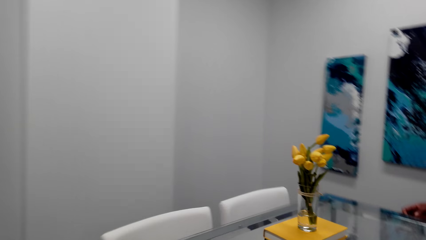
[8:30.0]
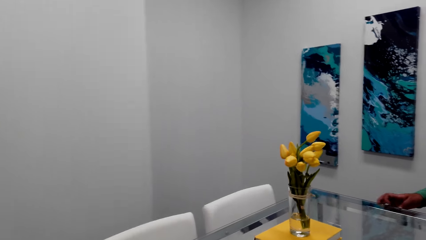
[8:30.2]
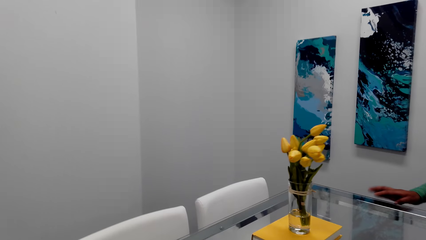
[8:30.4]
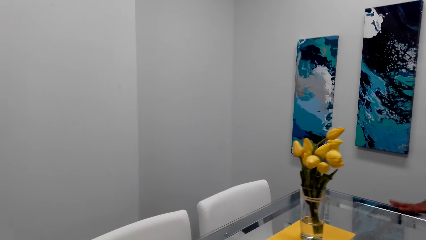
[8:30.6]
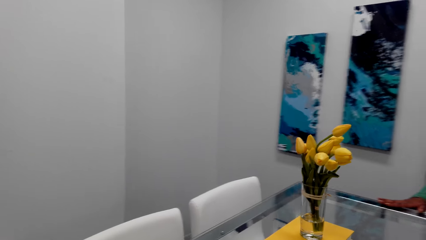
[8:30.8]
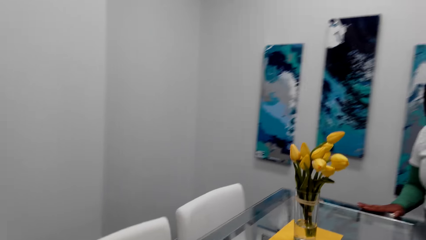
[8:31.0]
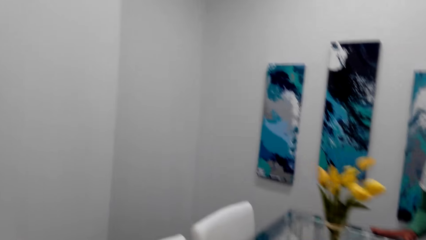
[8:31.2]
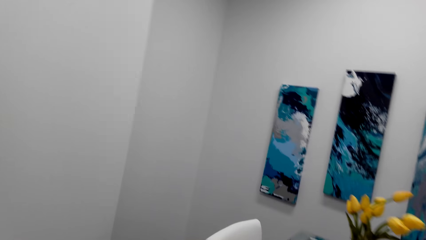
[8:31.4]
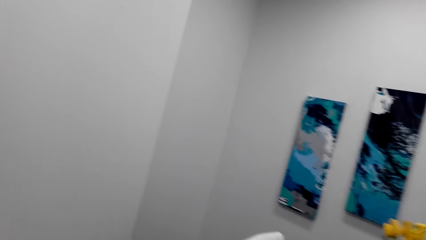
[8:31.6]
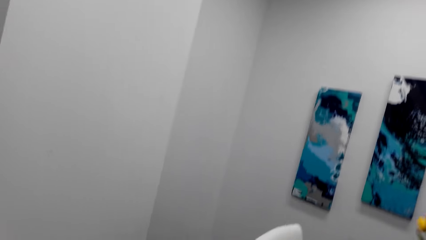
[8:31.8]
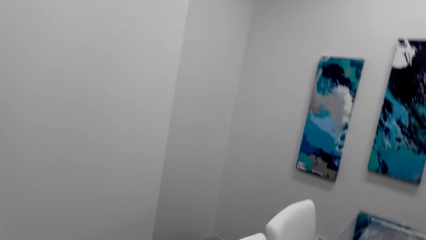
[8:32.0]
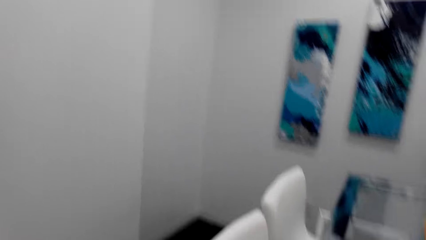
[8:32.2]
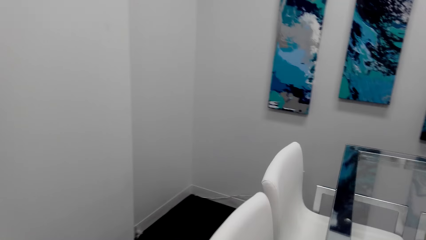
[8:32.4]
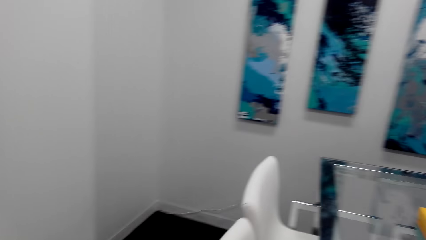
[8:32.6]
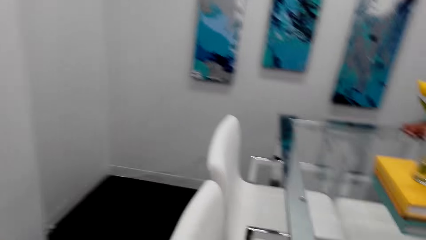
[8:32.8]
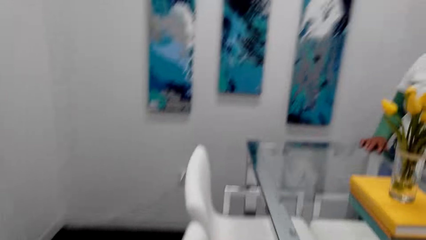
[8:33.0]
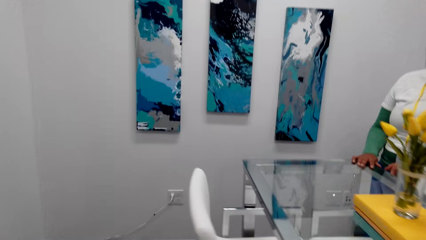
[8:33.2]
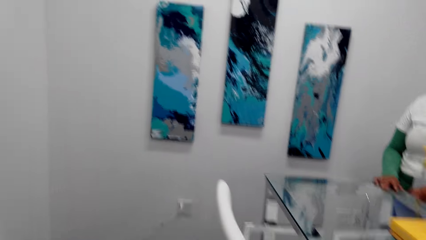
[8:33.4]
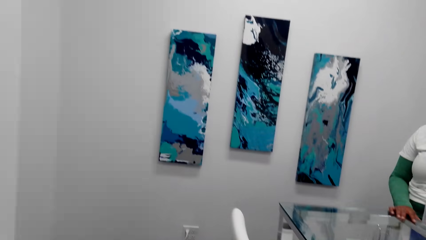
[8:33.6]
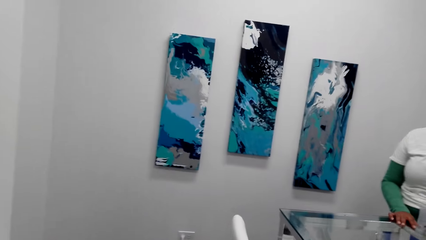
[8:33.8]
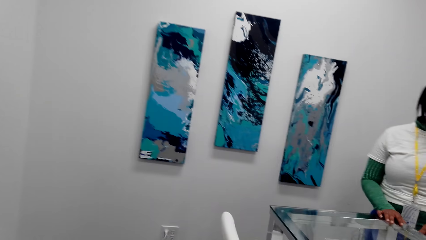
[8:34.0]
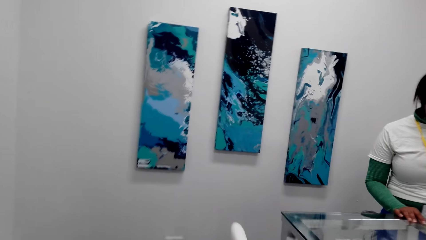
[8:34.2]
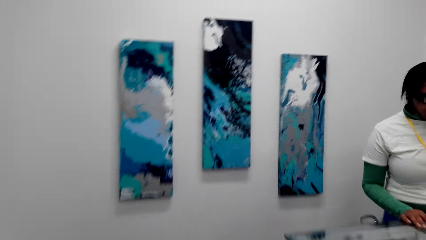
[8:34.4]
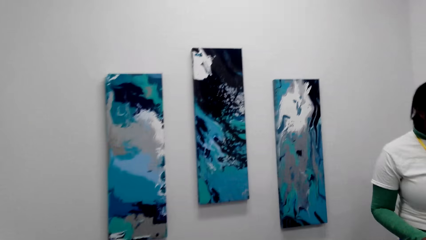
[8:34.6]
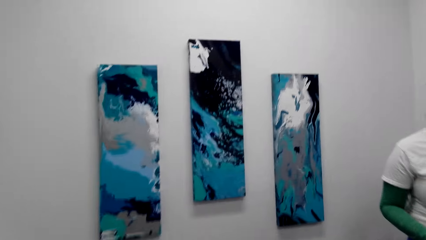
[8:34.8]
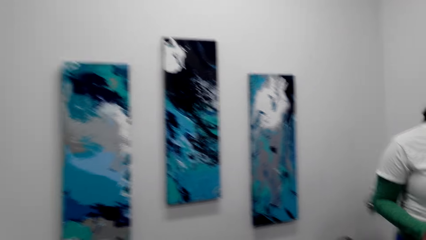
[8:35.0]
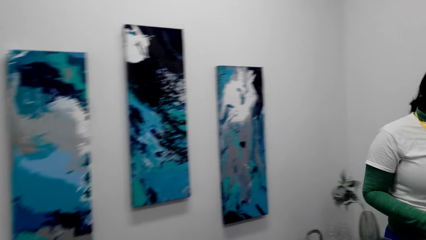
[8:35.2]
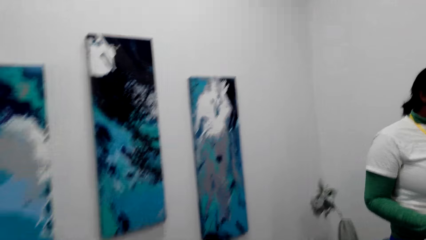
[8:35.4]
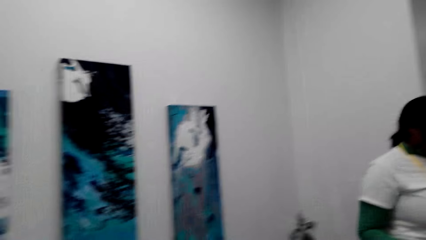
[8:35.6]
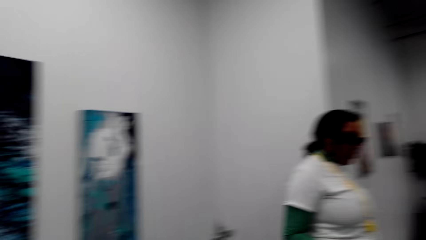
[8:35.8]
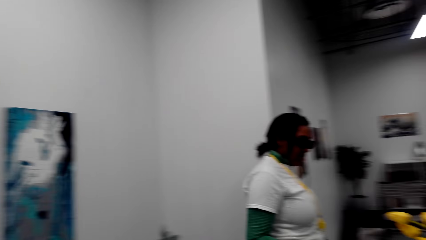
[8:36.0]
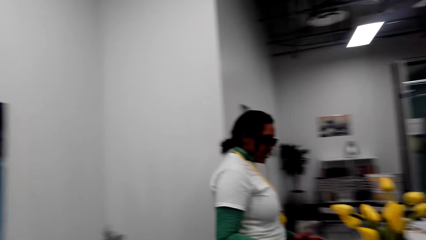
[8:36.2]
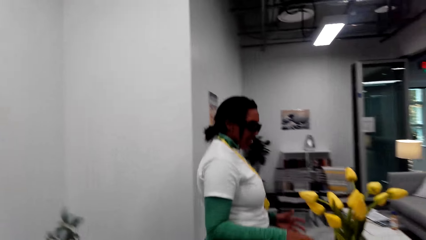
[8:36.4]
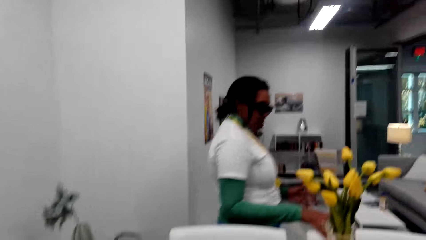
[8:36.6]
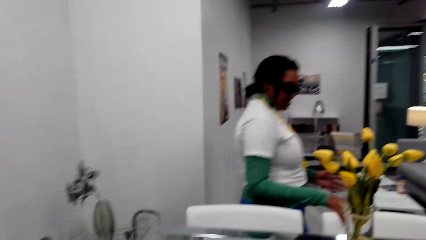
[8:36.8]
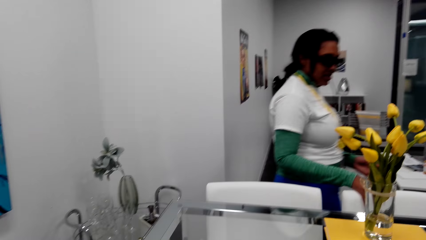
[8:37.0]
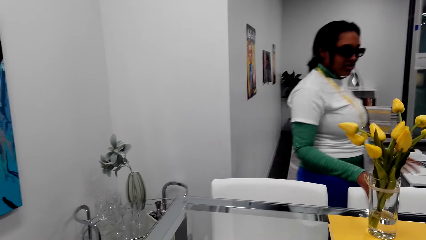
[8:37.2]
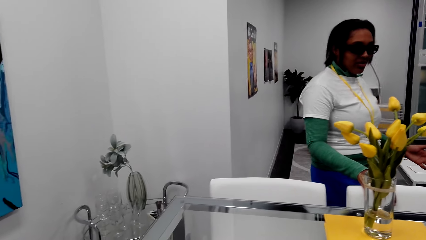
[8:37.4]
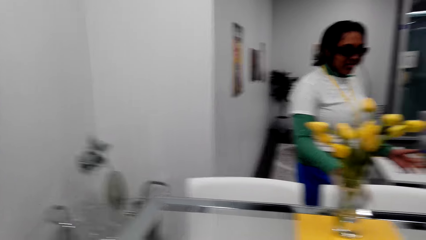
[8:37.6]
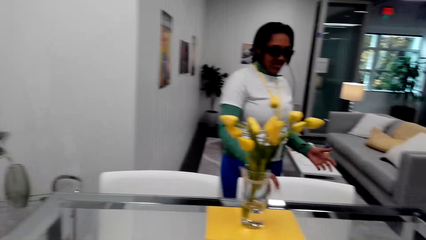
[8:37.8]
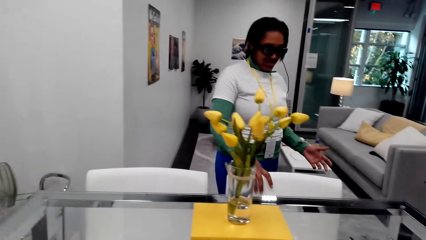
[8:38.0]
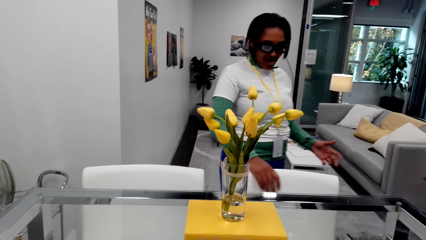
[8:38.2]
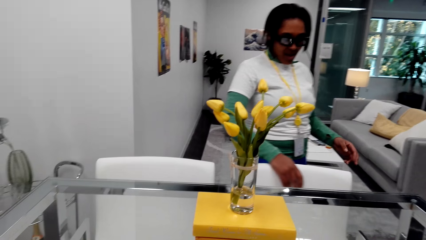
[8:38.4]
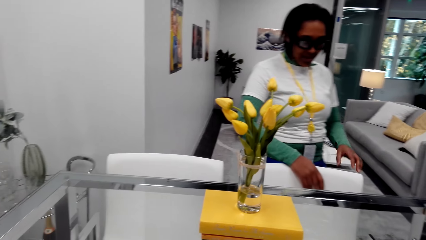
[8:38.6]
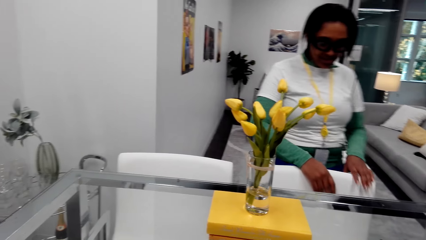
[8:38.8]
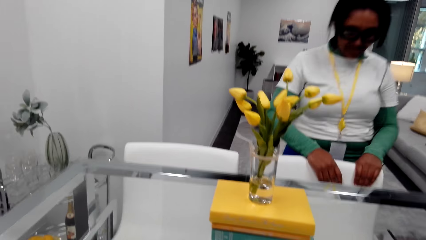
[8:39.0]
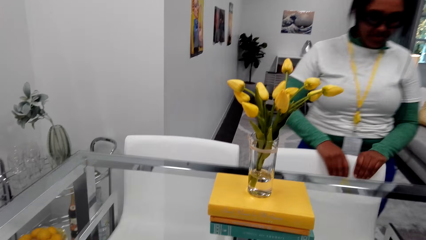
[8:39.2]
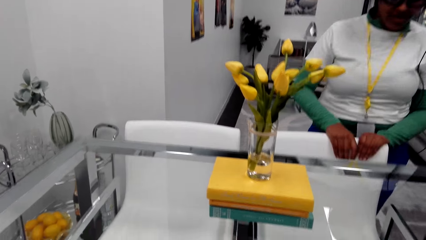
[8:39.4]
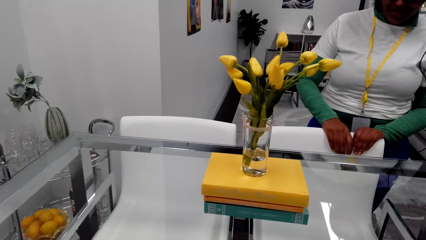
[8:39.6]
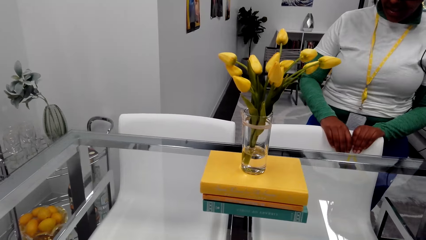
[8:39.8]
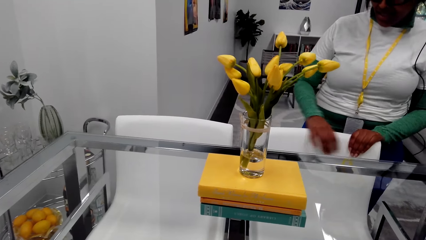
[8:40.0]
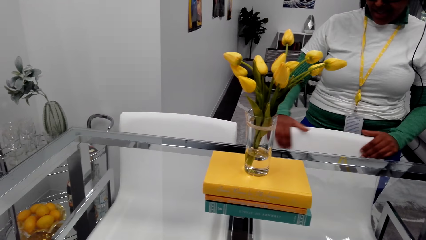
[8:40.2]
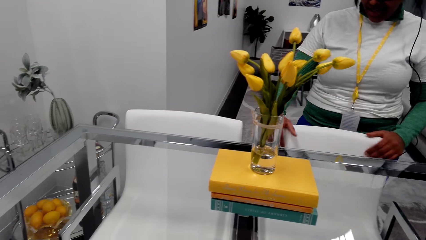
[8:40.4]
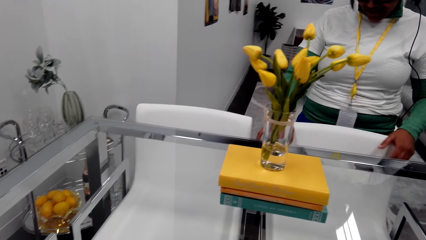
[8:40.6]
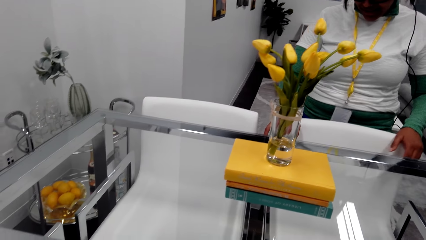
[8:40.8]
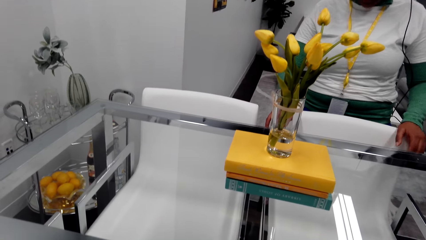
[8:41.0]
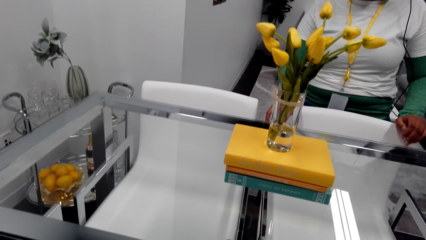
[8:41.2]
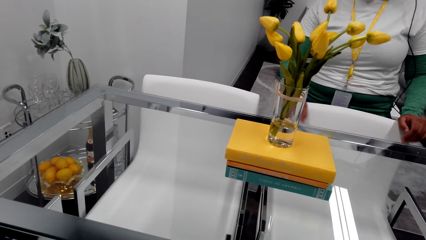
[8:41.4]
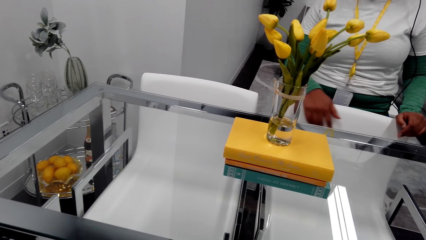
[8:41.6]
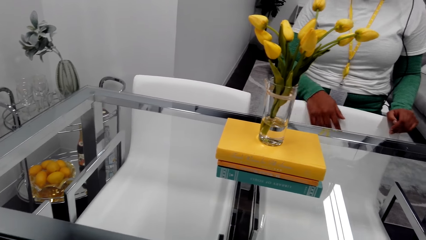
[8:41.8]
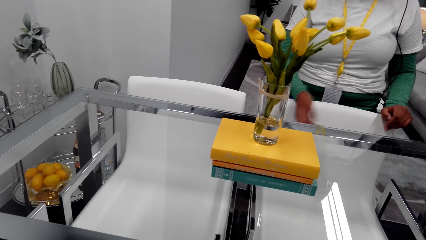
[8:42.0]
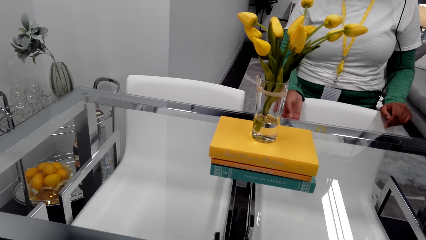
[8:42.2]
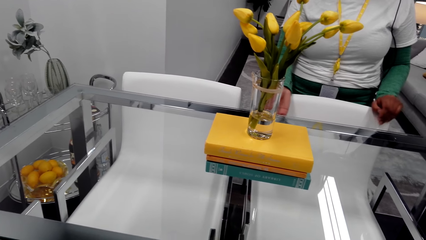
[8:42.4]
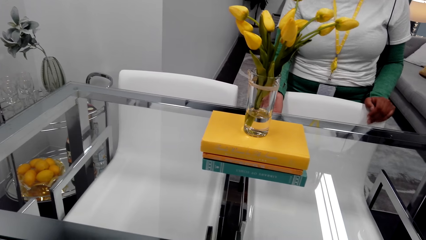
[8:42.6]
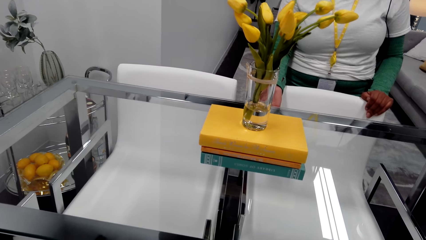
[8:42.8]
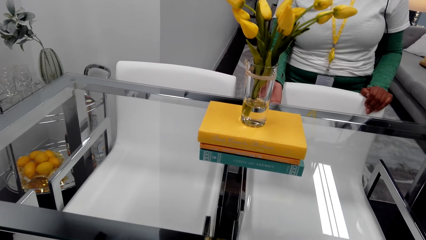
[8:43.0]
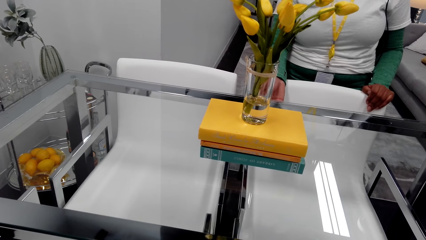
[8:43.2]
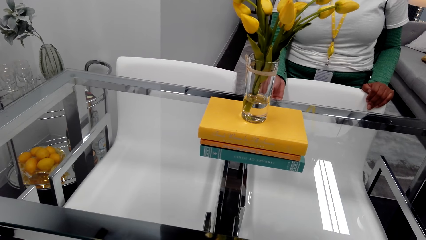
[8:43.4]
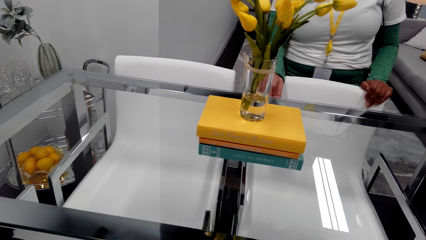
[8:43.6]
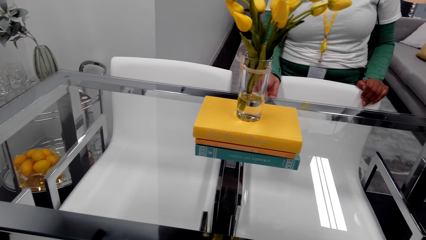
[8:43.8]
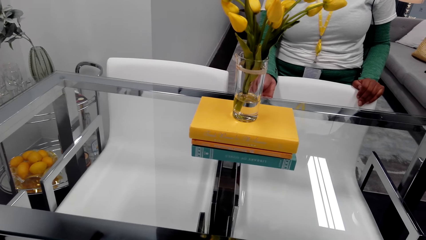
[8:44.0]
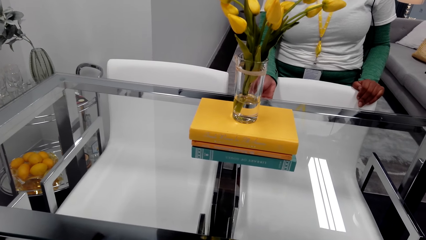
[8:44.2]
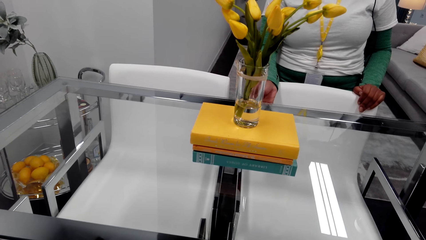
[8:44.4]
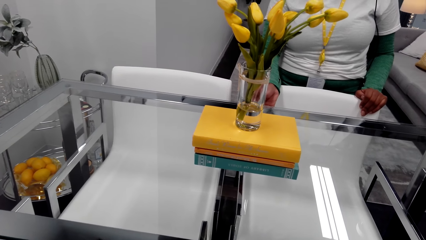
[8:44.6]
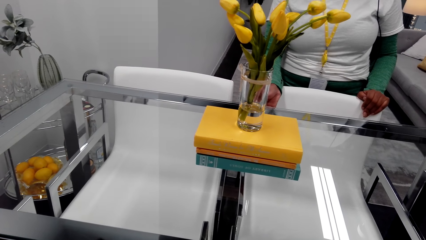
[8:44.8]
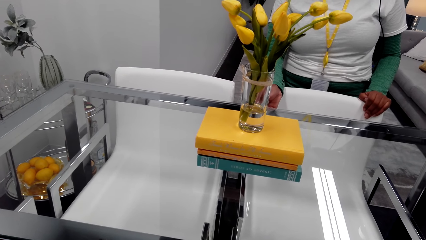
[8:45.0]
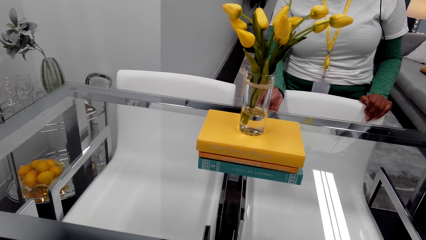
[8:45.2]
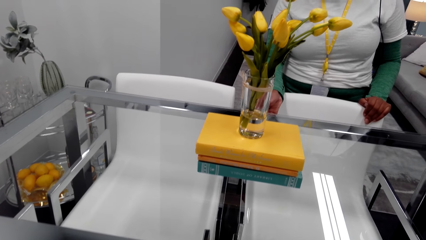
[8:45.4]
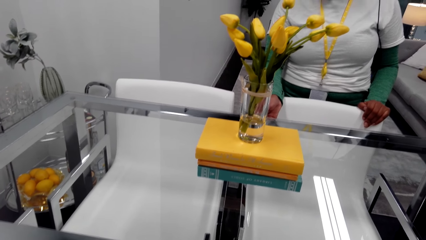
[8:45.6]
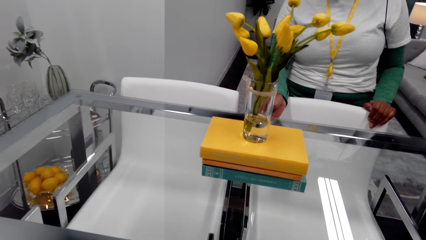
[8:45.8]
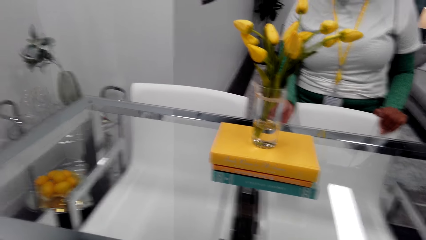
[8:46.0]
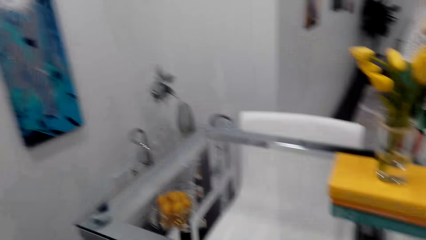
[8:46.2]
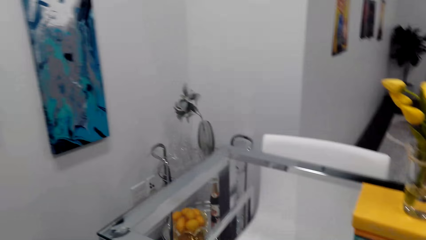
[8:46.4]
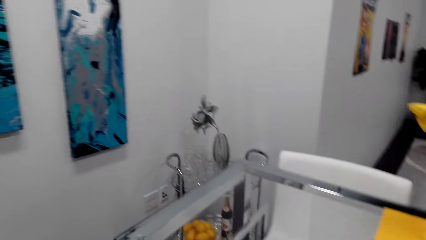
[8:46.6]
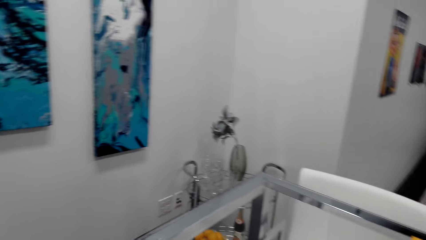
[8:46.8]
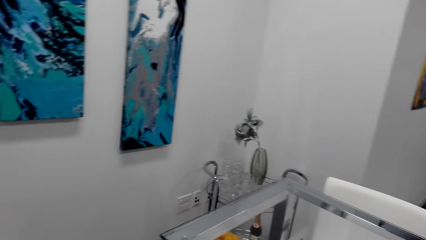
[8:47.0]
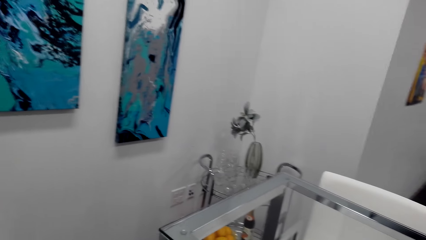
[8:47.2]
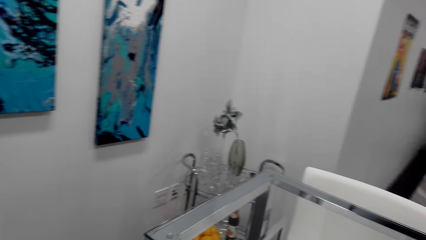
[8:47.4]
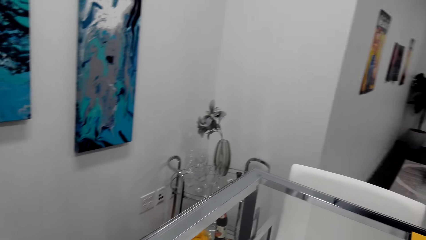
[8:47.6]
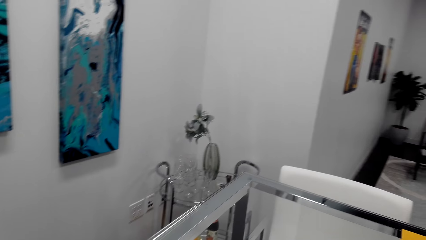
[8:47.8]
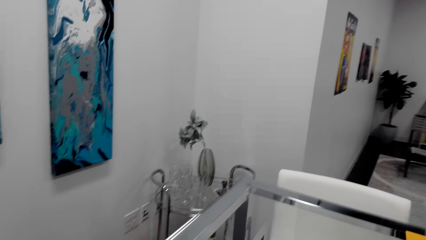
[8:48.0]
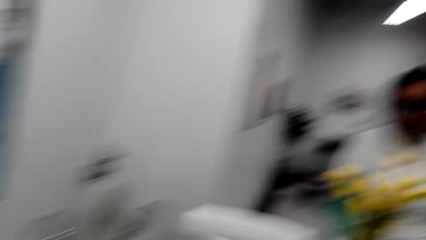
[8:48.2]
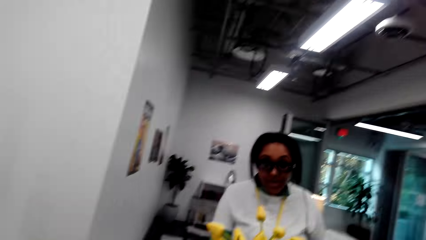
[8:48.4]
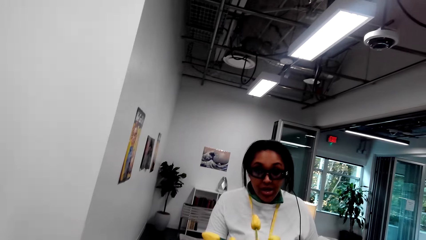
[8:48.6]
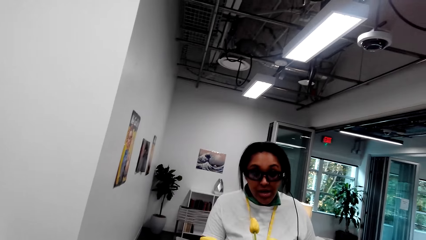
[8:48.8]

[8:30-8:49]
A person touches the dining chair. The camera wearer moves his head.
